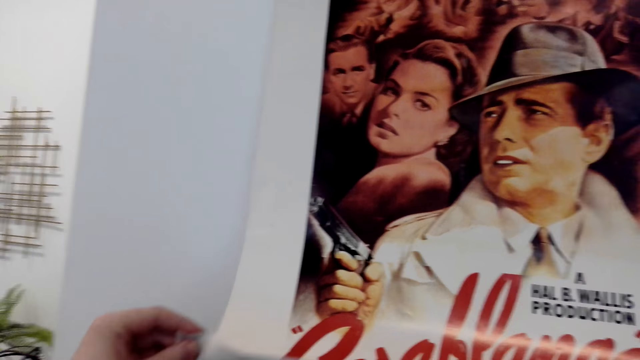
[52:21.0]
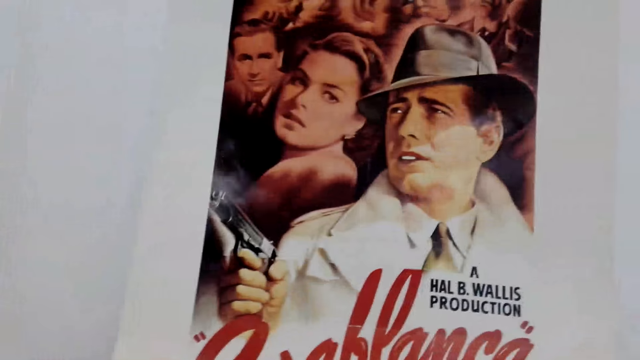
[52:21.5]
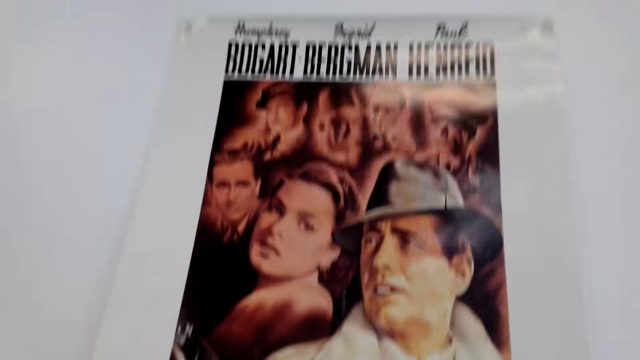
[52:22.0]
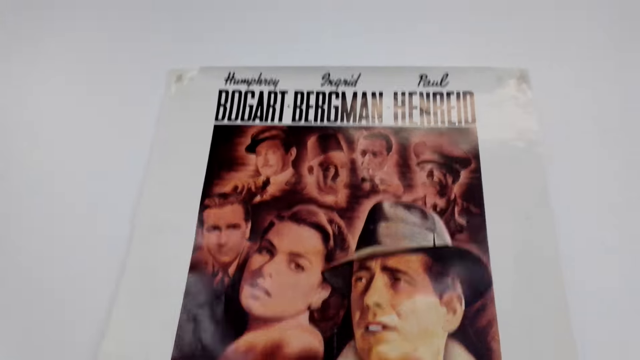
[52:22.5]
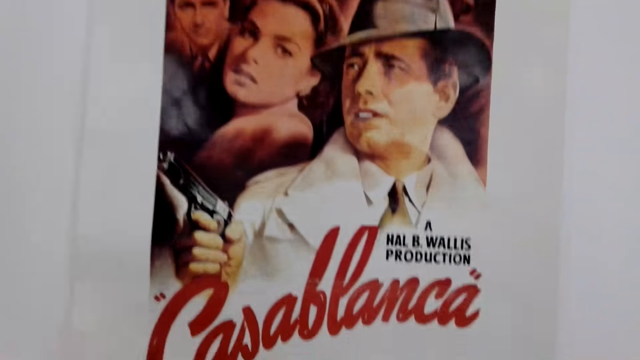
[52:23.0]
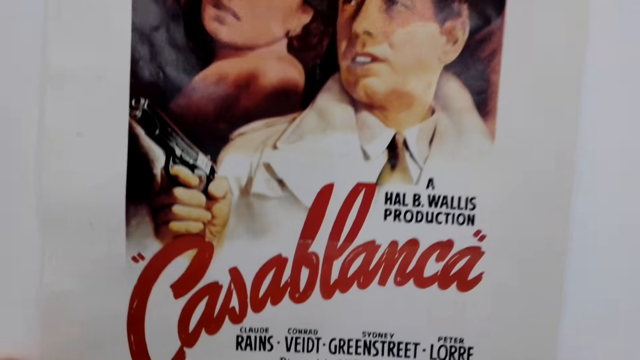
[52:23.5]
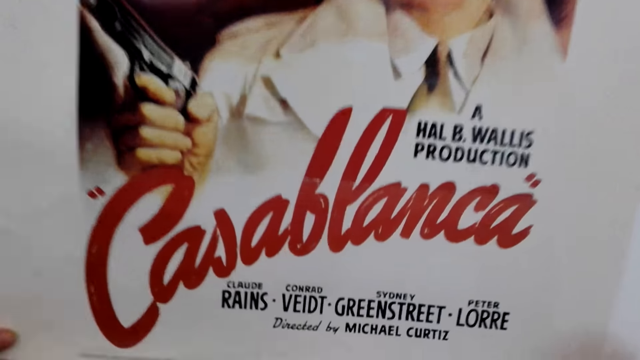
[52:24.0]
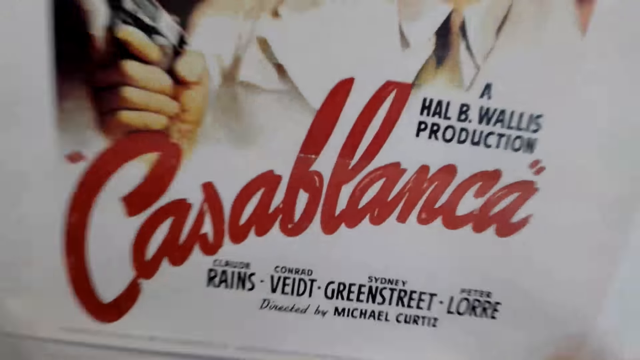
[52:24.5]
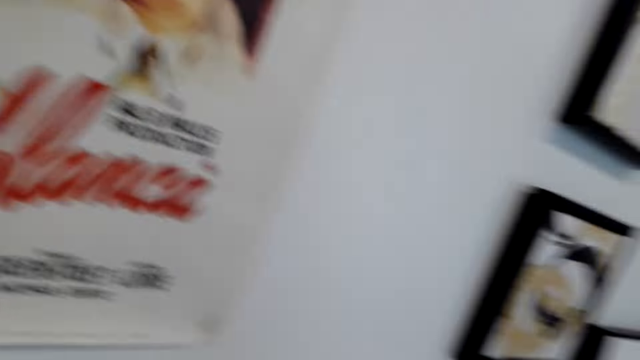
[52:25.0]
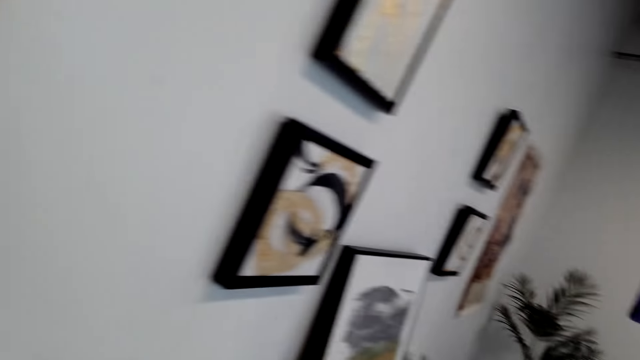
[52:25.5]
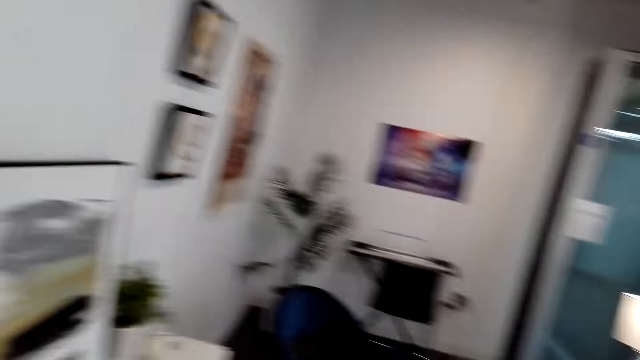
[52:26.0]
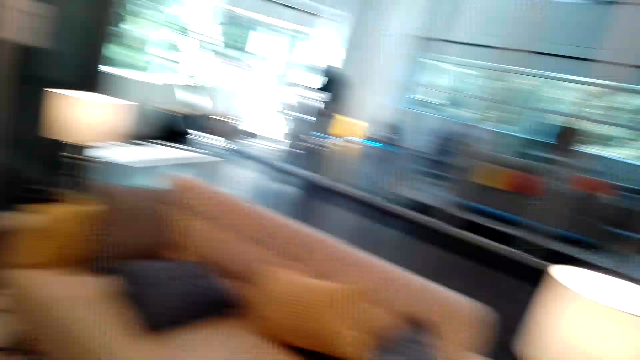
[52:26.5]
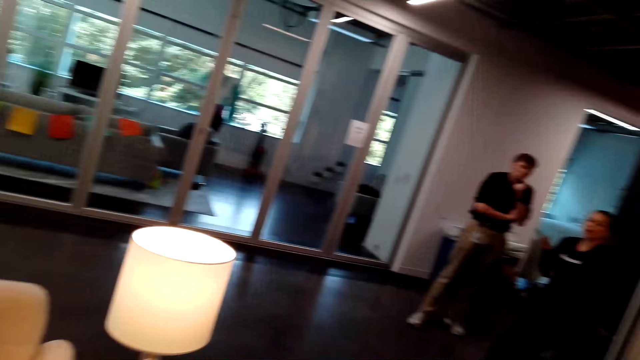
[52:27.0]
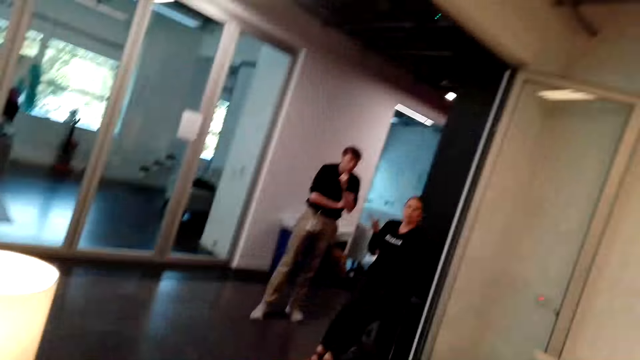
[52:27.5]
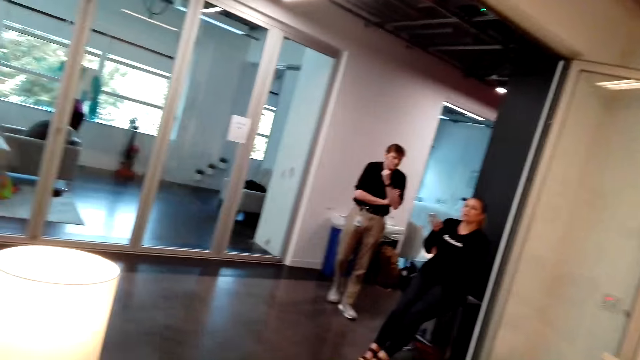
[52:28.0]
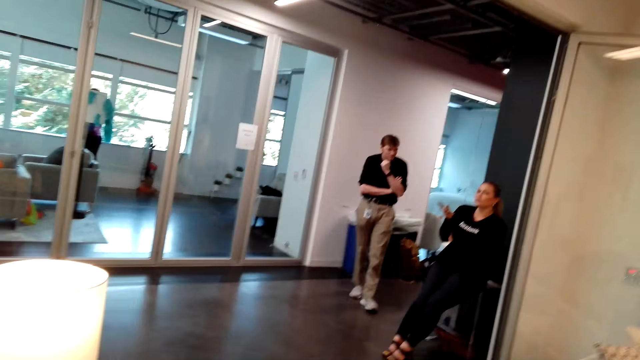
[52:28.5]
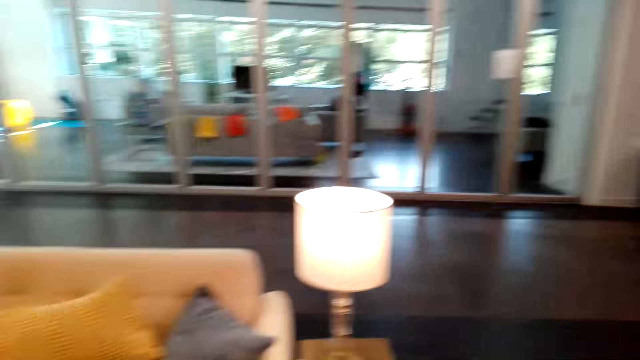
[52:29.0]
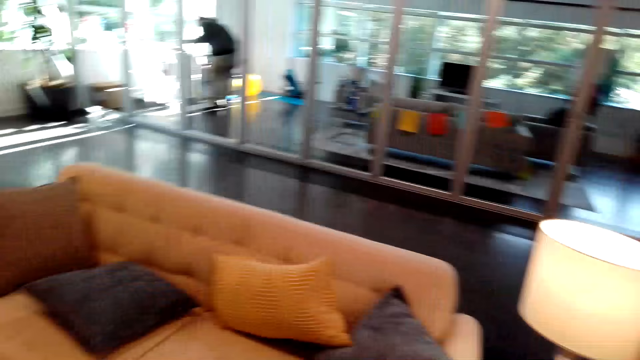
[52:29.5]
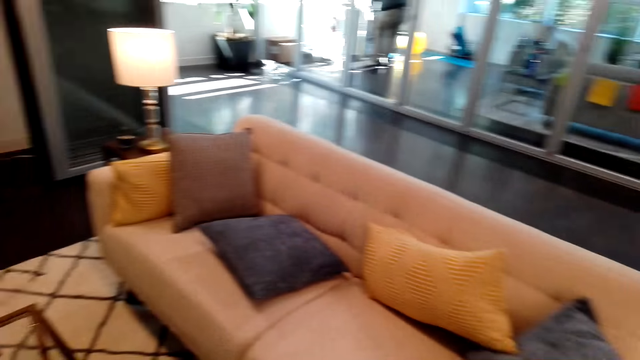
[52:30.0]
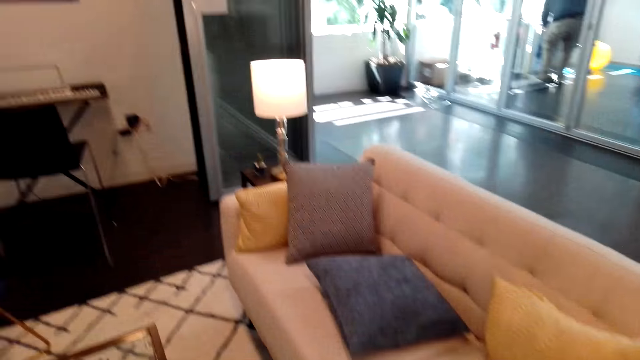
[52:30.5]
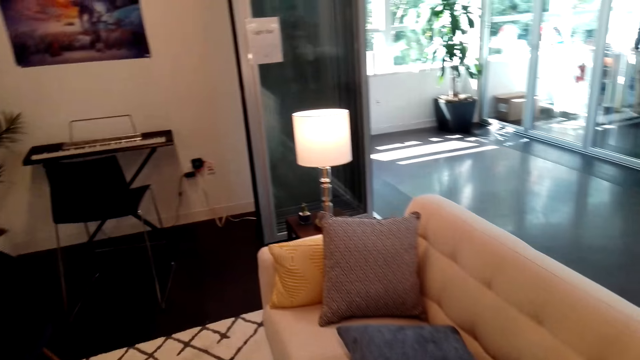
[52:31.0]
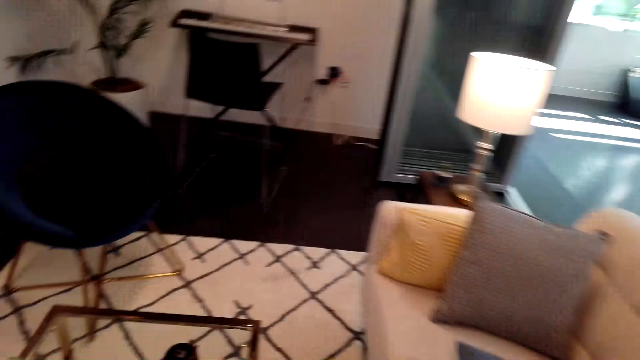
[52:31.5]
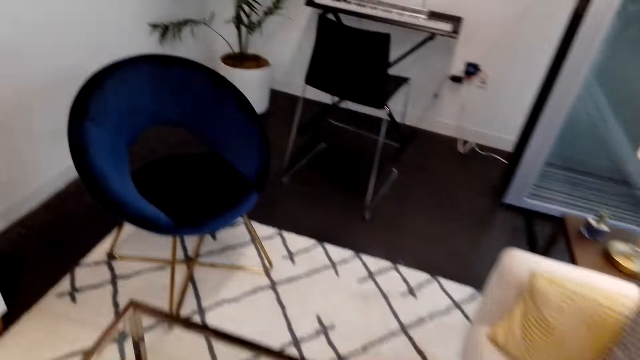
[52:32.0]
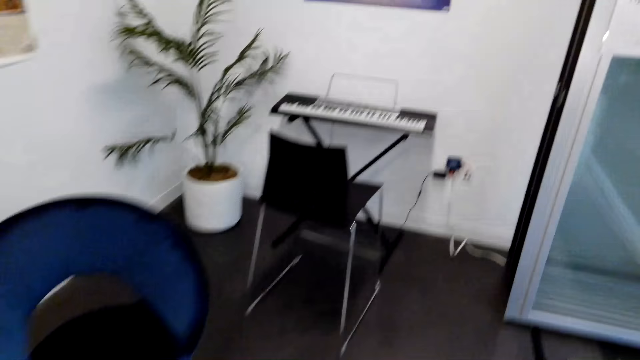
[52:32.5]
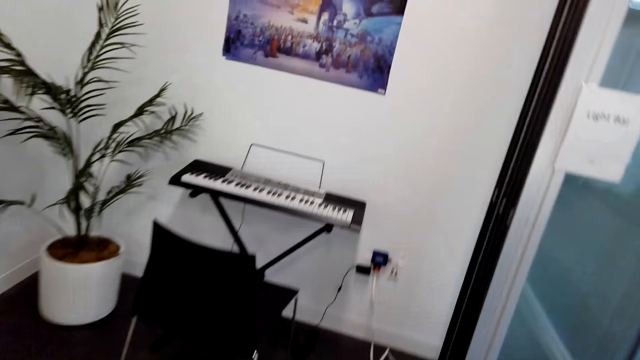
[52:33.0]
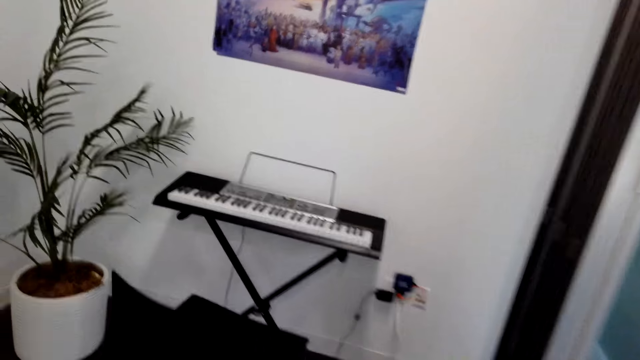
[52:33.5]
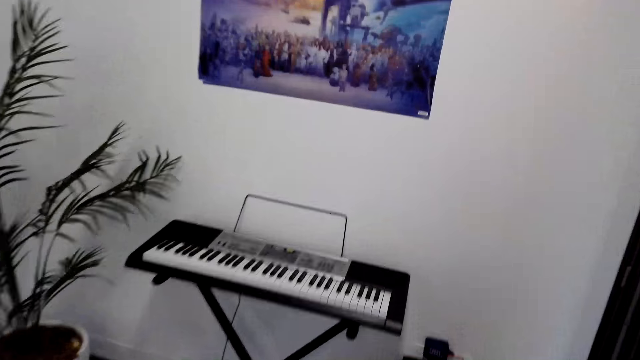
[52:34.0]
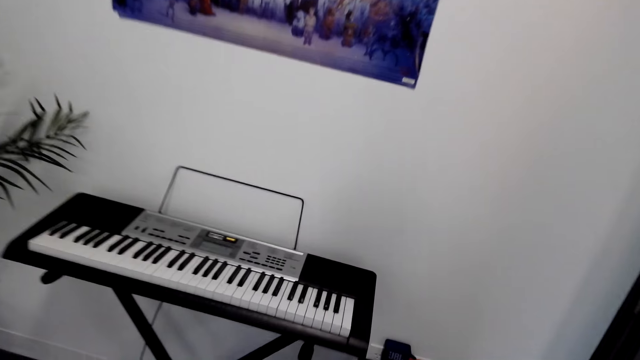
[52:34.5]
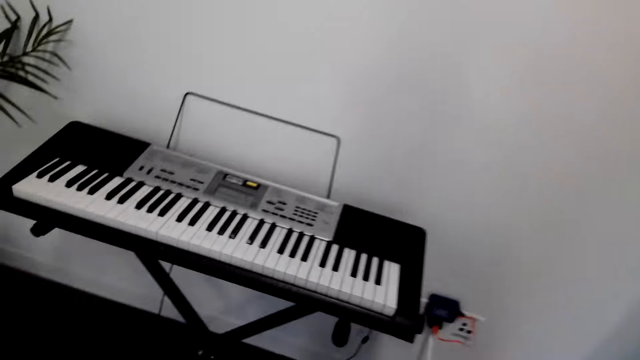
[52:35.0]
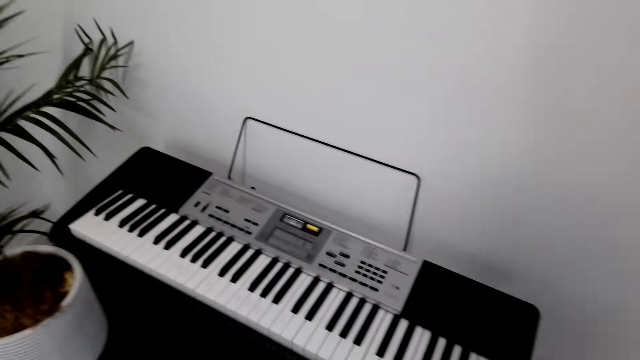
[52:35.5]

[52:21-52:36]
The camera wearer walks around the house. They look at a man and a woman. They walk around the house. They walk towards the piano.

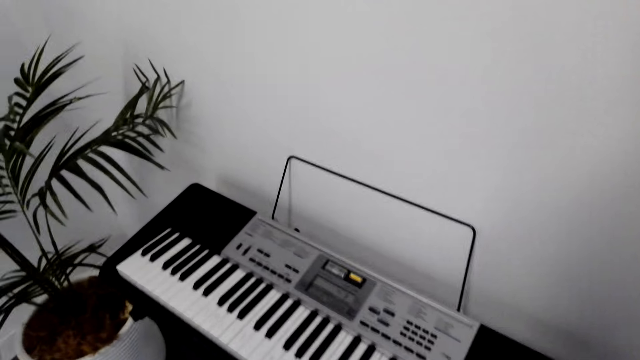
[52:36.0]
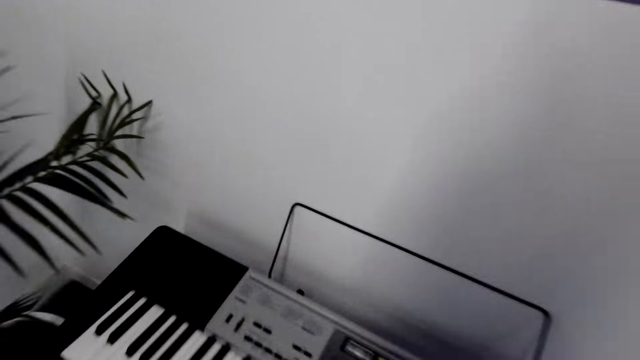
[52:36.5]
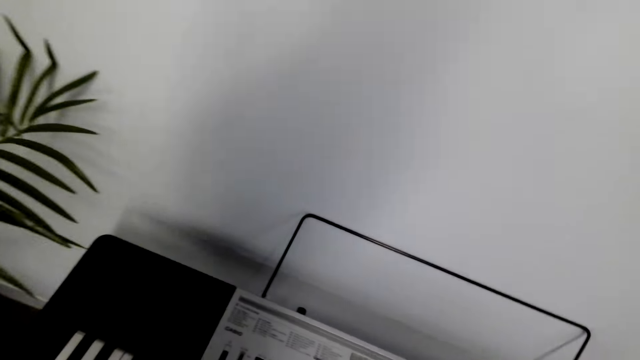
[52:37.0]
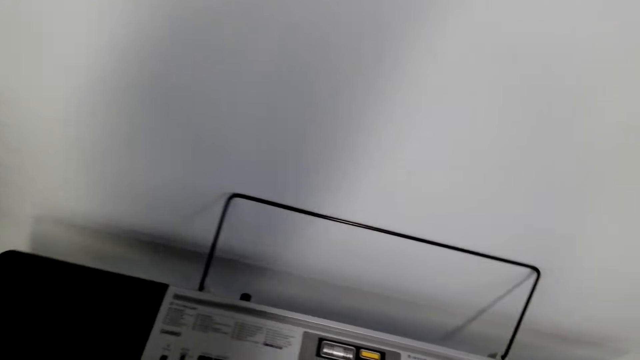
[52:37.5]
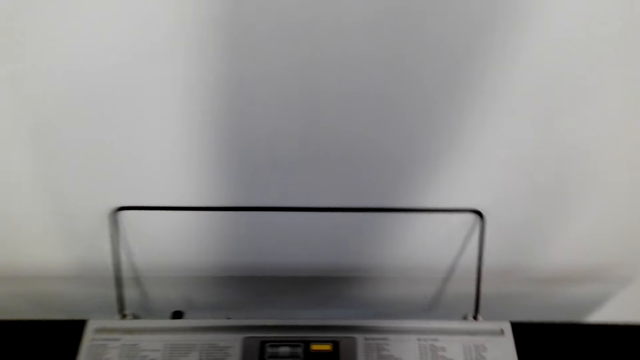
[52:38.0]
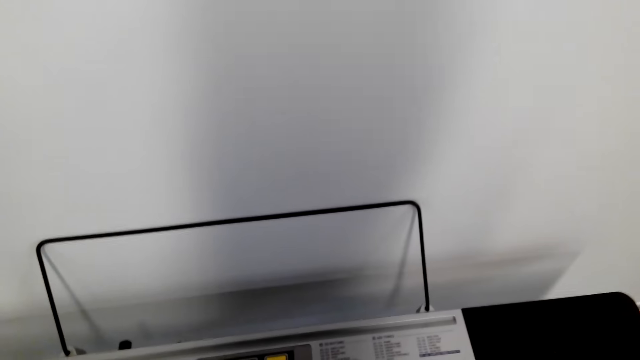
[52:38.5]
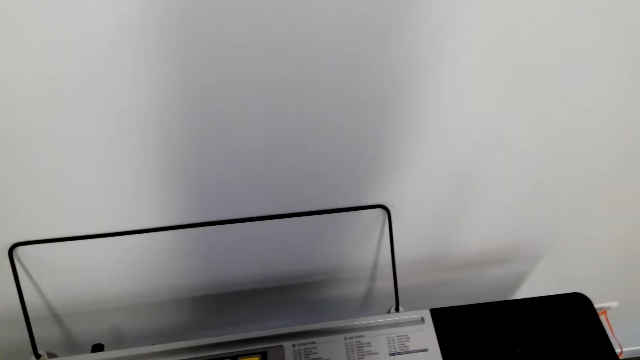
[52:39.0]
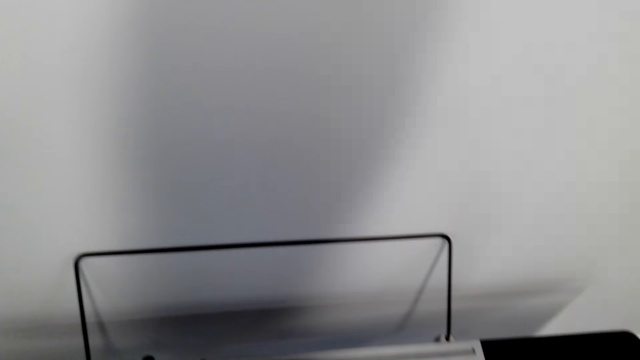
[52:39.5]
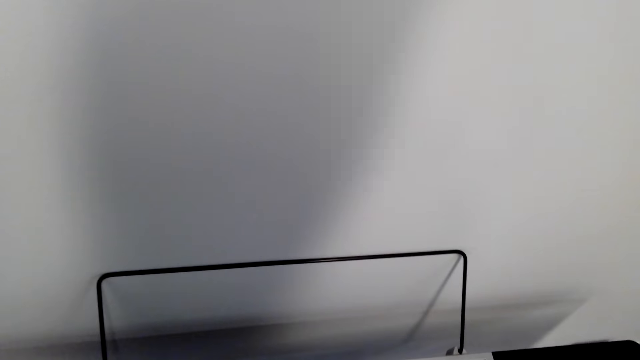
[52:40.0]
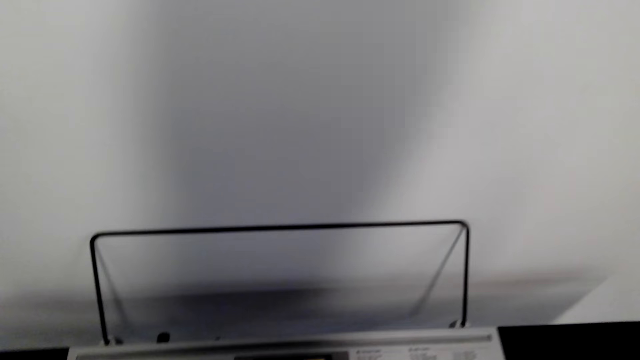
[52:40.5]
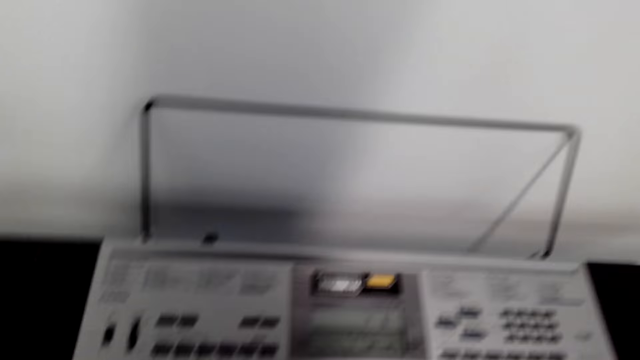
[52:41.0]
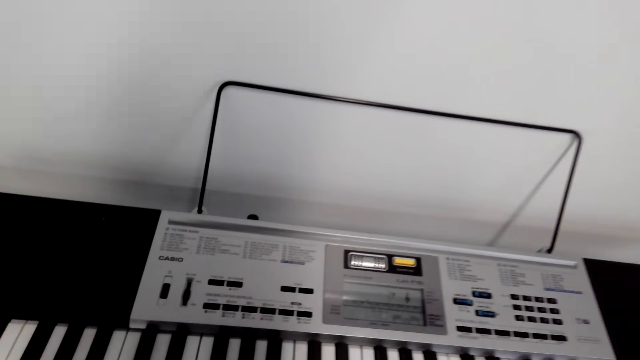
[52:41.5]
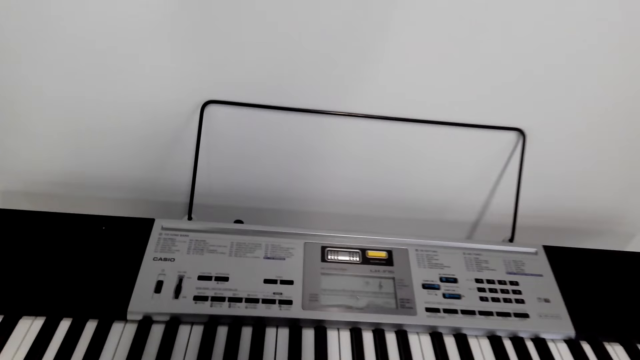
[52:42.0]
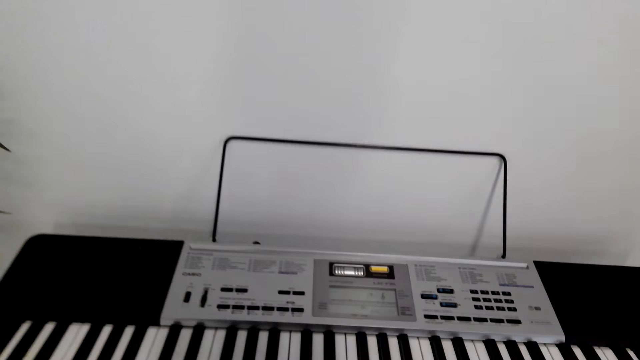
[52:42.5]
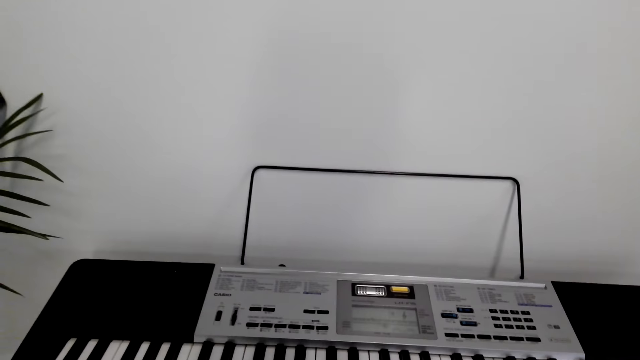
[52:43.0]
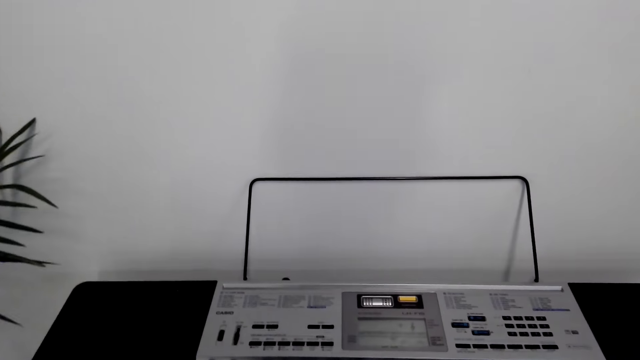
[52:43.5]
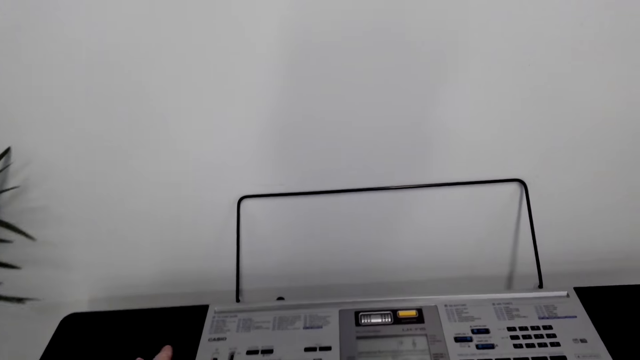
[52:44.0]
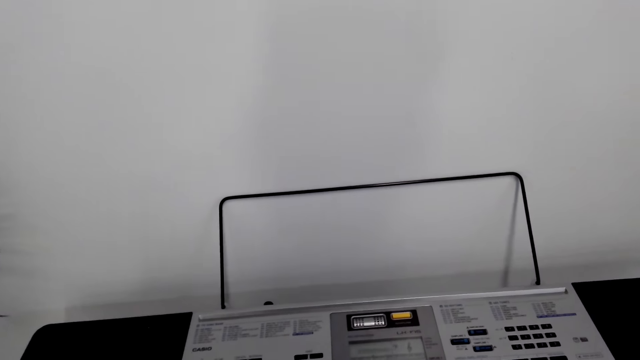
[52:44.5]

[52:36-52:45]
The camera wearer sits down.
